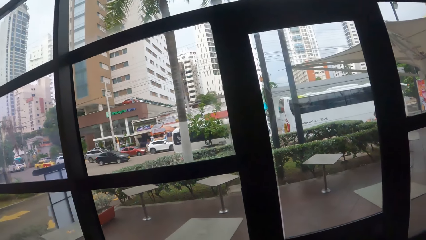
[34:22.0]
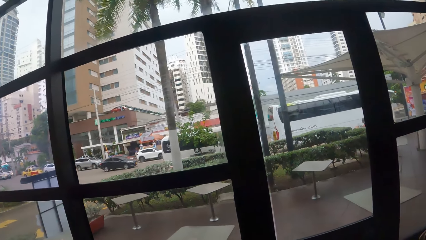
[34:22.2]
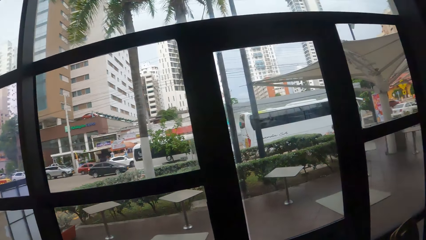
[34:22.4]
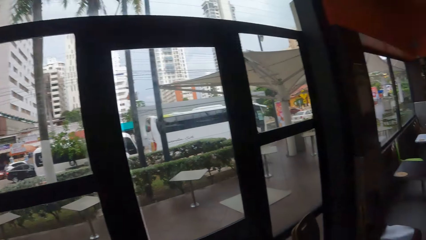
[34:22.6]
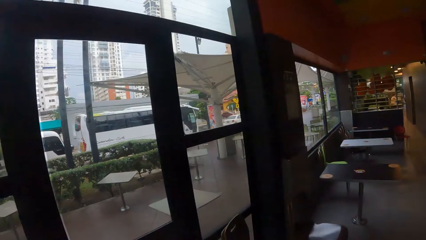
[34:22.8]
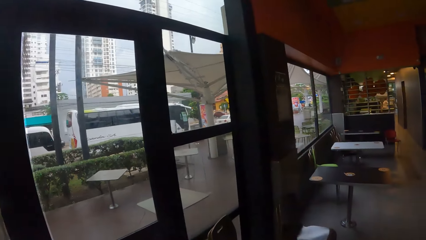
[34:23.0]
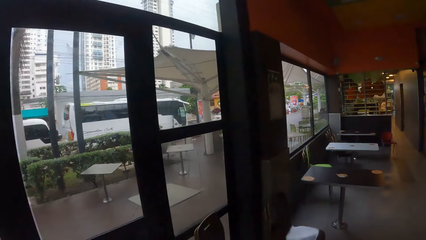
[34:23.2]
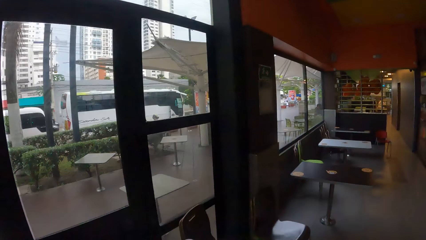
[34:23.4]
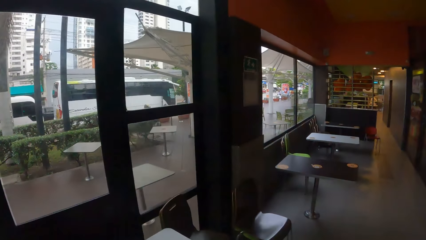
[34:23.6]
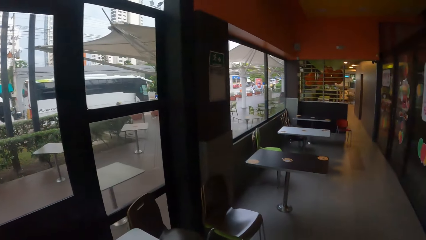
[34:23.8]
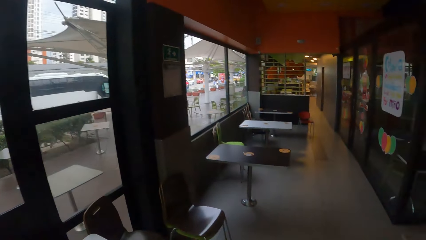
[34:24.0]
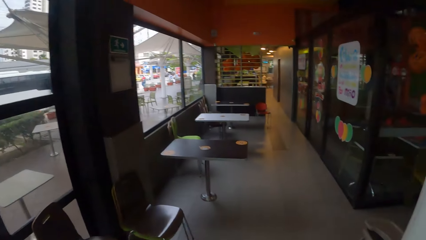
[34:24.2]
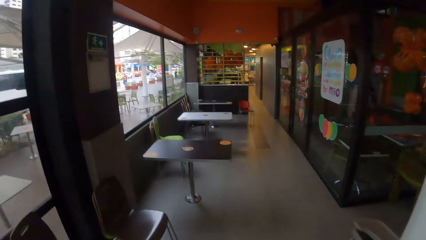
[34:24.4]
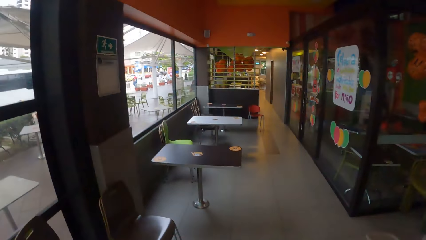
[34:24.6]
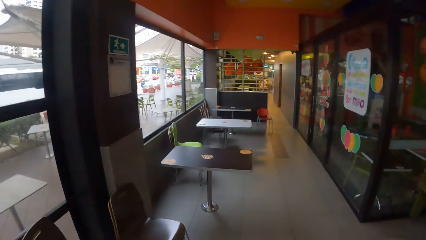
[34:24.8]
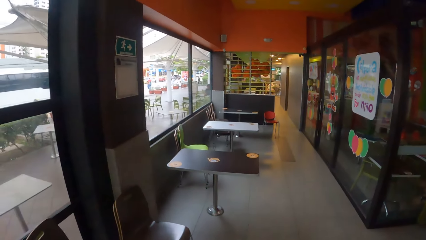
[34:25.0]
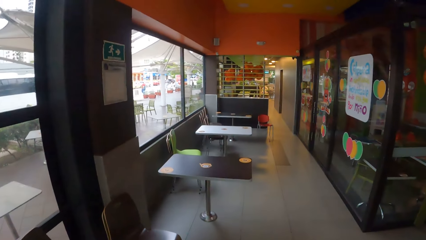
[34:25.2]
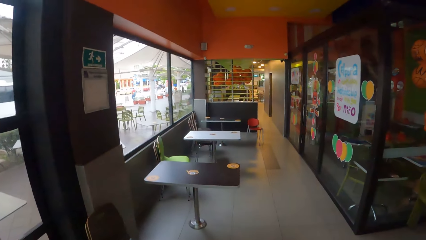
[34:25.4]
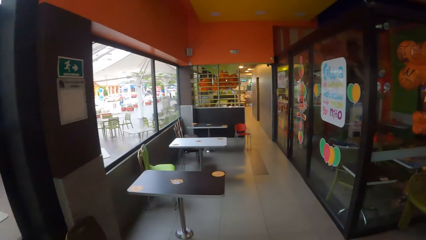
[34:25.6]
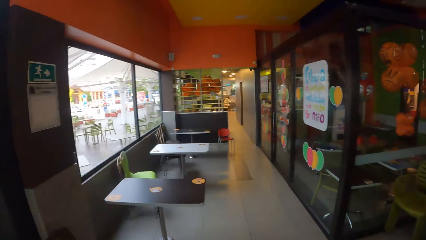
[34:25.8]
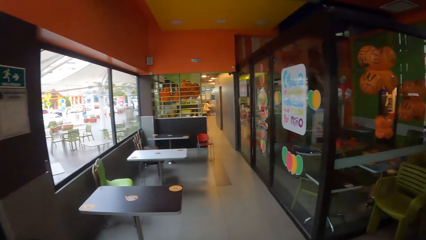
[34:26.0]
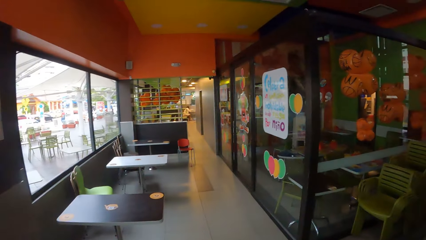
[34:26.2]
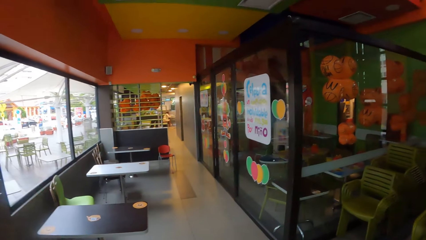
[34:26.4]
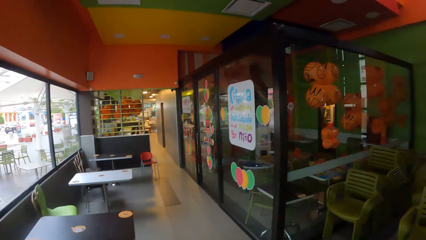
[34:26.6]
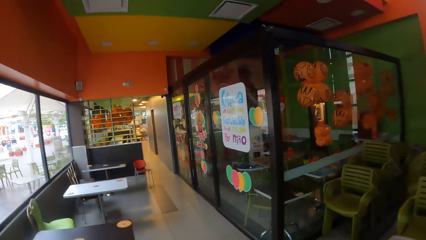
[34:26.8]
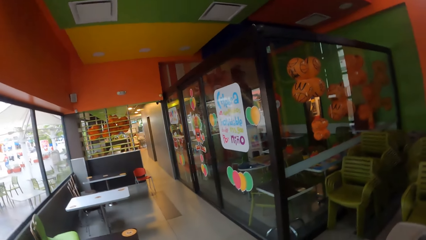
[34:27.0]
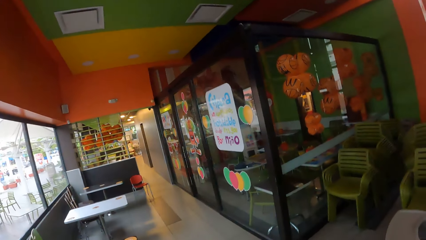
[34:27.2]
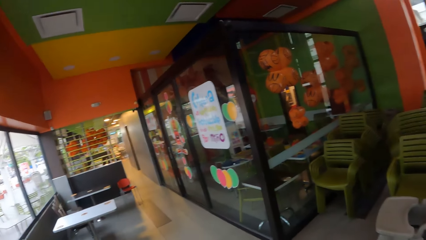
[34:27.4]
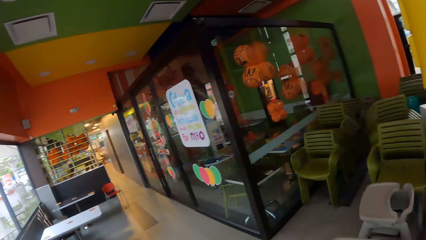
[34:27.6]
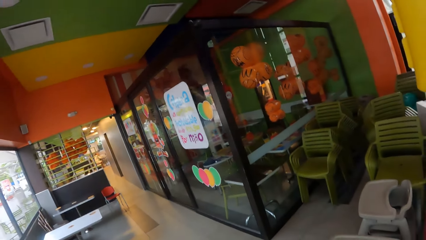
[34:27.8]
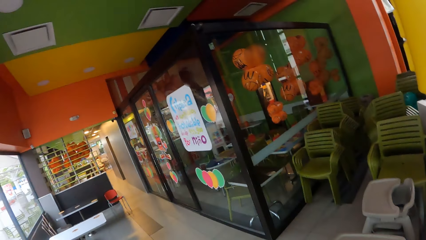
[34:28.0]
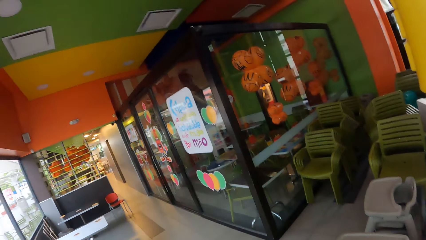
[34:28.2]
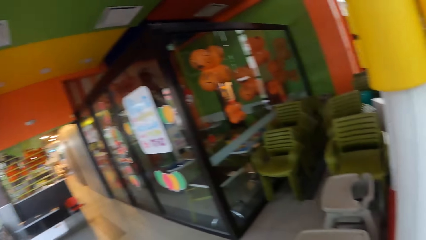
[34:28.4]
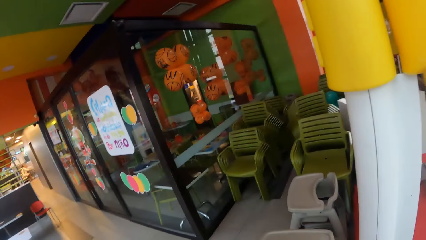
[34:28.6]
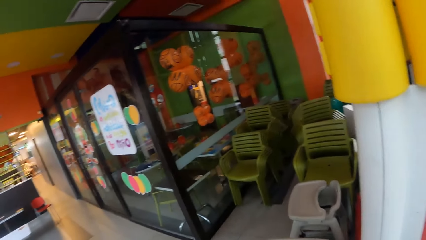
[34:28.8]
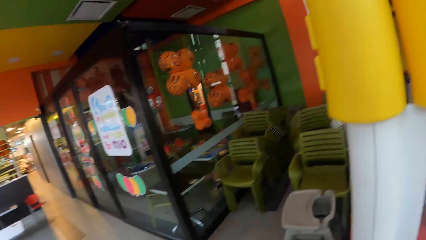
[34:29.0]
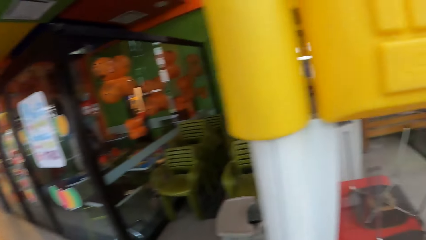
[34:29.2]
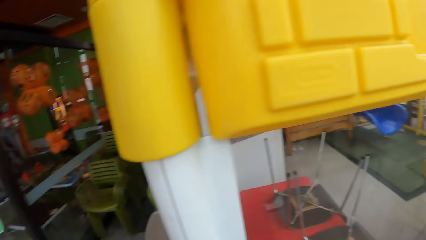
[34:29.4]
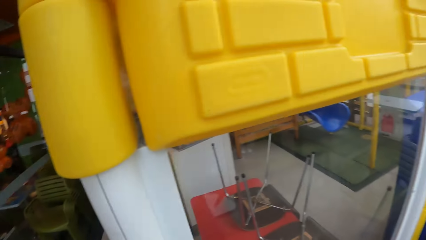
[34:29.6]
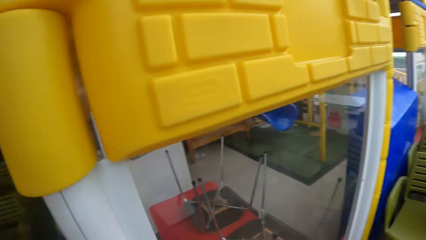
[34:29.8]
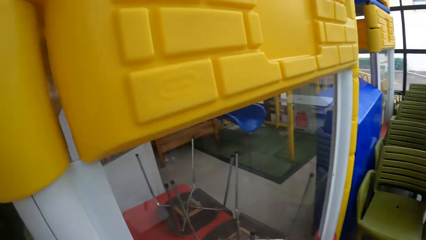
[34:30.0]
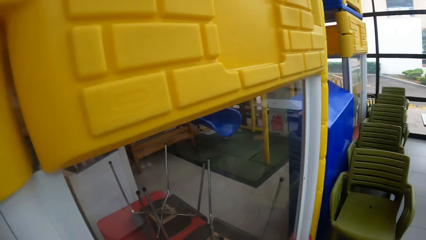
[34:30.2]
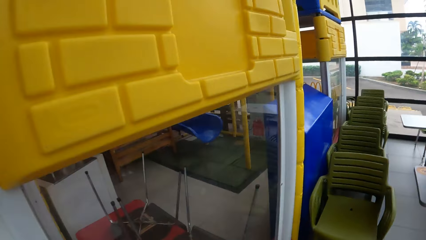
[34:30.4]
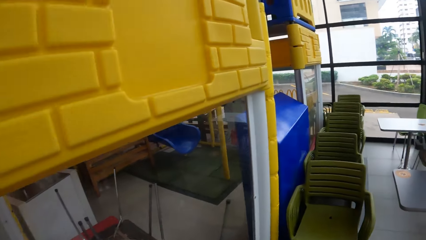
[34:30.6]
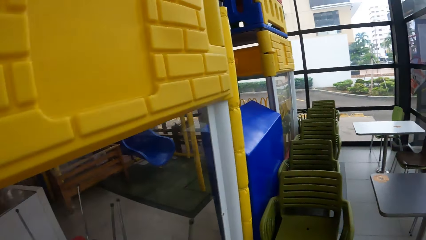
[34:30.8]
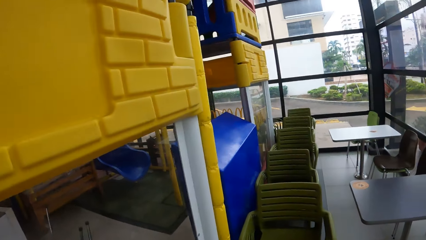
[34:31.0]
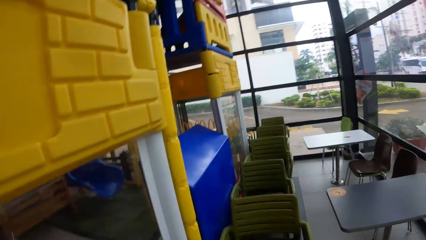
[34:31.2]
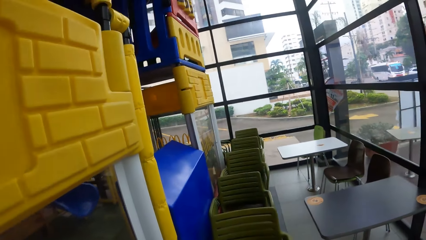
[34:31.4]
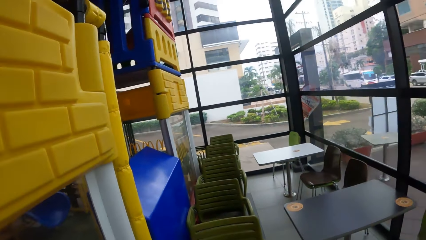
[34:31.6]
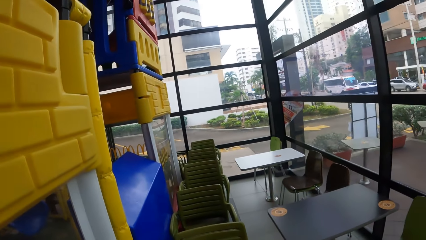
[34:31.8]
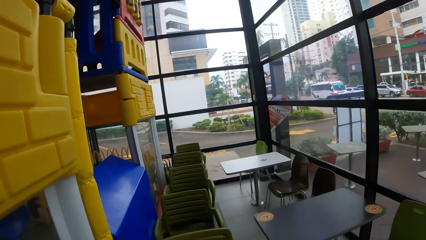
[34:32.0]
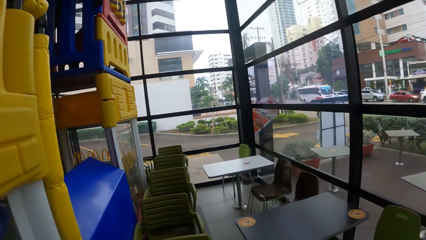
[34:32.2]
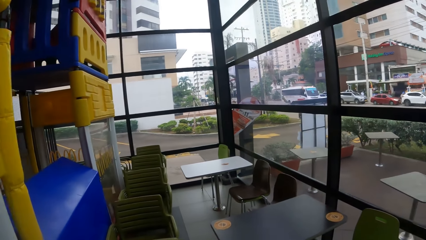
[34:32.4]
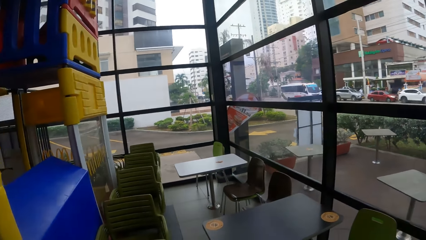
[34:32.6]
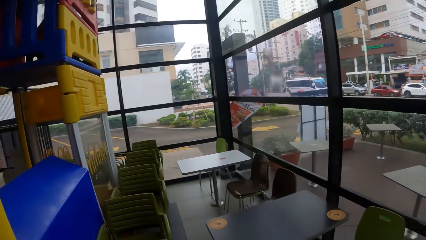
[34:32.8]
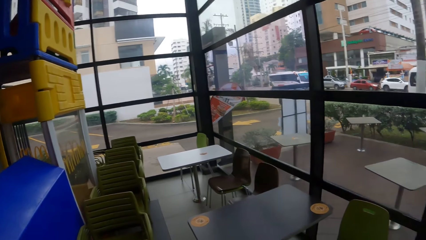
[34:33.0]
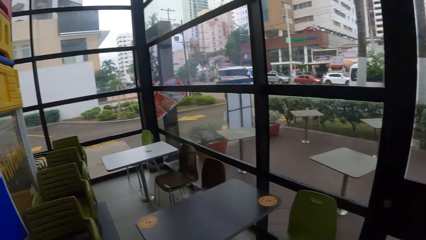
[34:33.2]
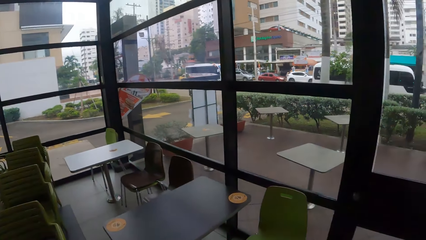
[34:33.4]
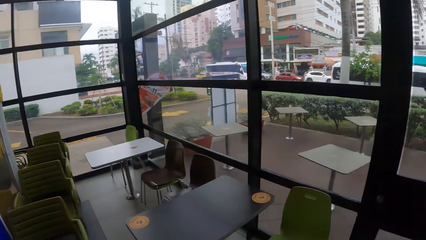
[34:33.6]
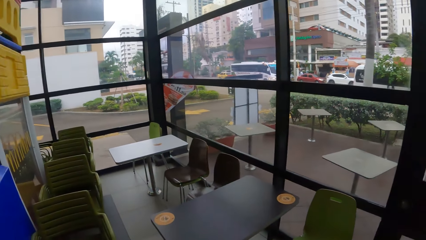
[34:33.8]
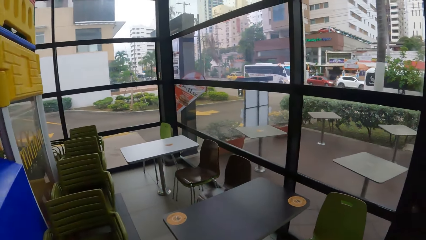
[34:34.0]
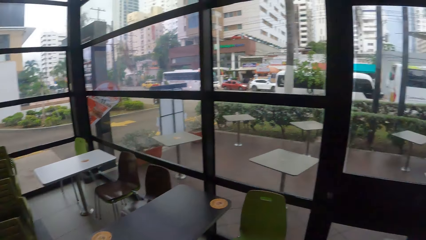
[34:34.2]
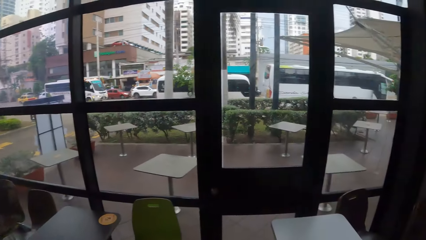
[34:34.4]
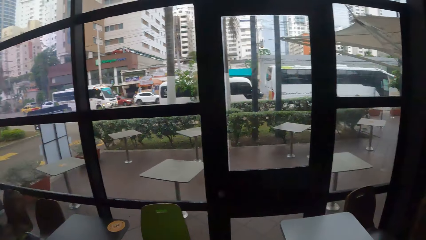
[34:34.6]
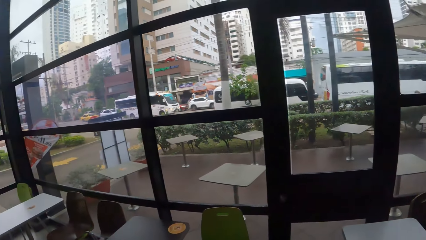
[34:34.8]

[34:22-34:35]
The camera wearer walks around. They look around.

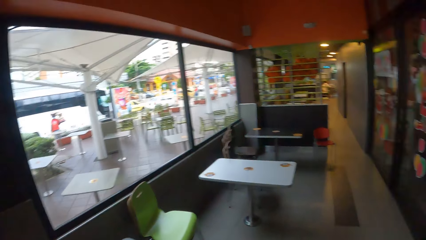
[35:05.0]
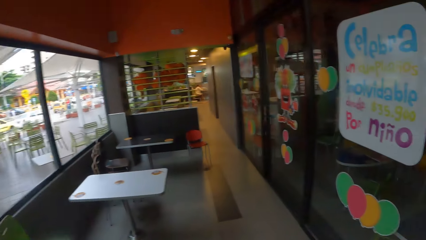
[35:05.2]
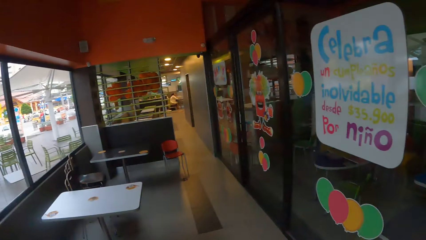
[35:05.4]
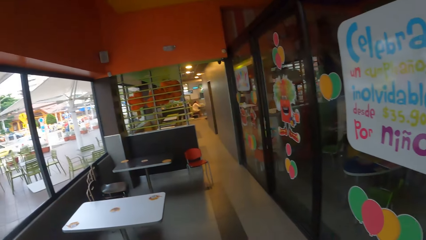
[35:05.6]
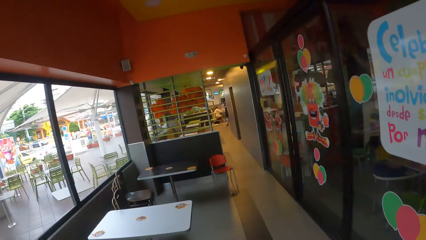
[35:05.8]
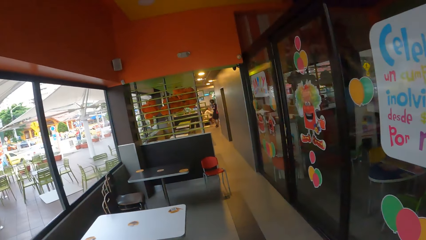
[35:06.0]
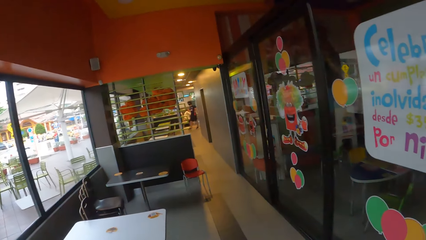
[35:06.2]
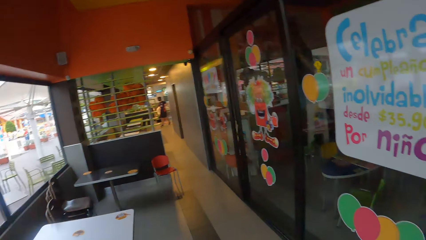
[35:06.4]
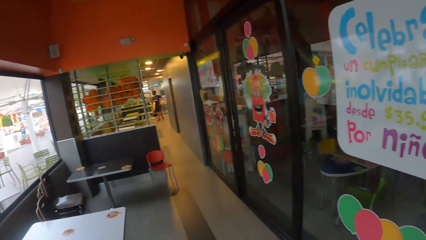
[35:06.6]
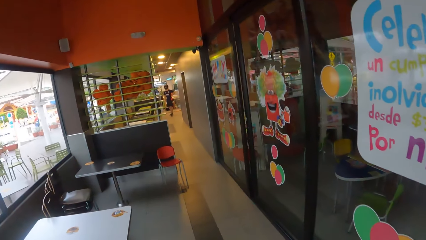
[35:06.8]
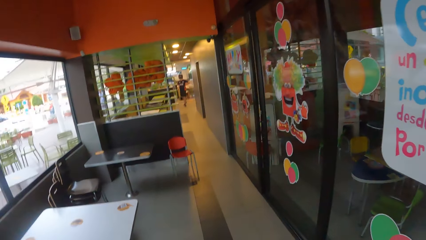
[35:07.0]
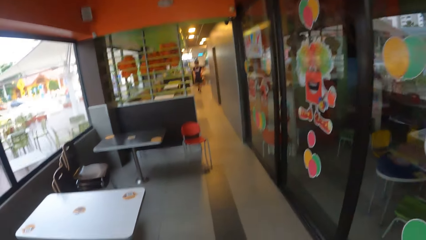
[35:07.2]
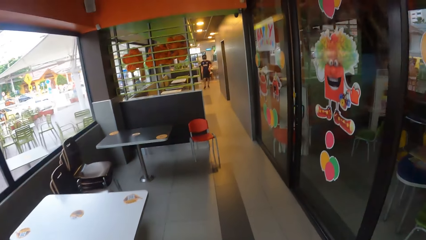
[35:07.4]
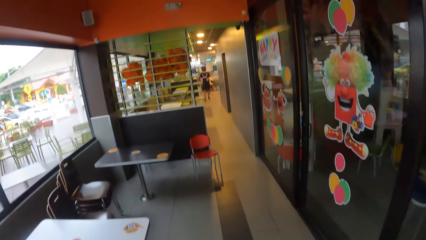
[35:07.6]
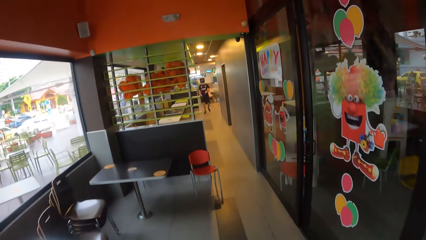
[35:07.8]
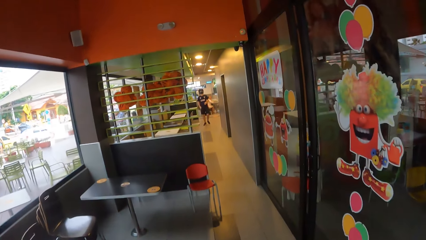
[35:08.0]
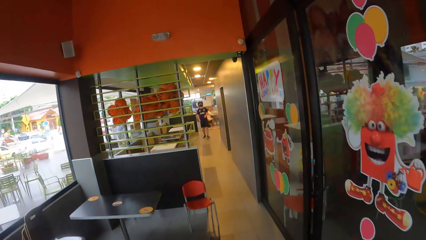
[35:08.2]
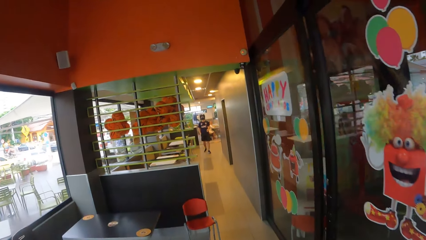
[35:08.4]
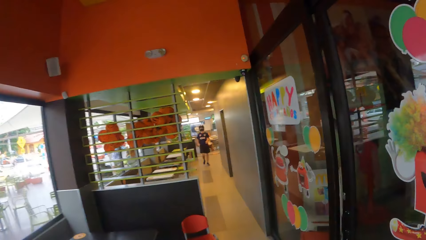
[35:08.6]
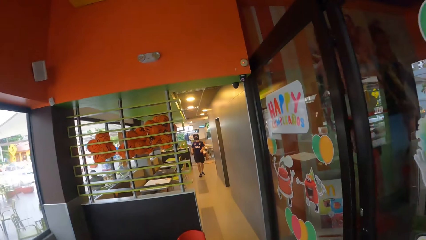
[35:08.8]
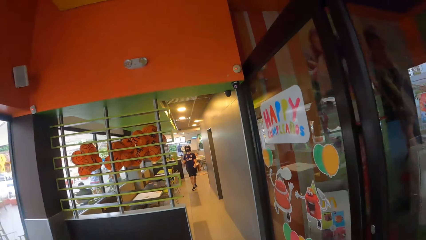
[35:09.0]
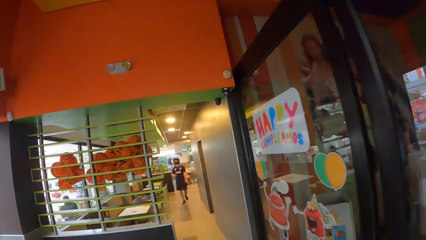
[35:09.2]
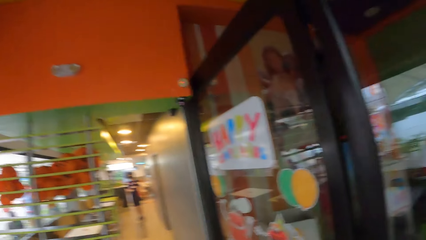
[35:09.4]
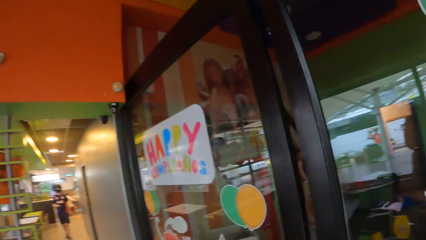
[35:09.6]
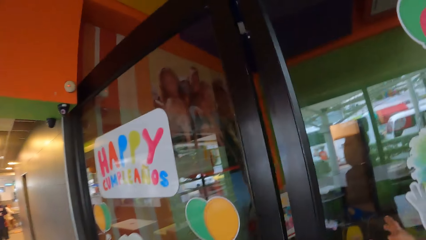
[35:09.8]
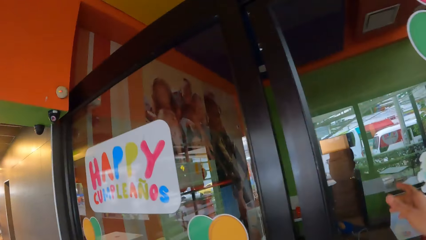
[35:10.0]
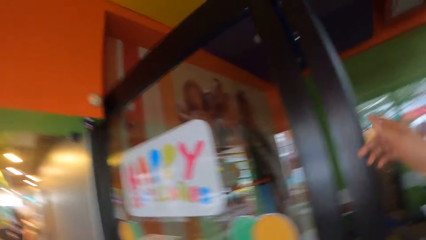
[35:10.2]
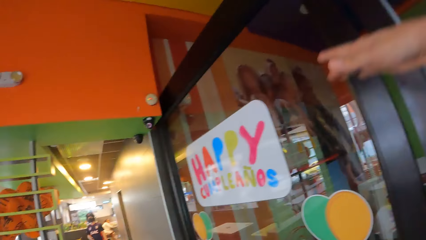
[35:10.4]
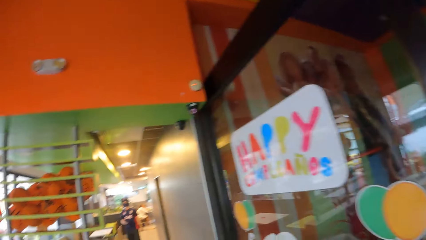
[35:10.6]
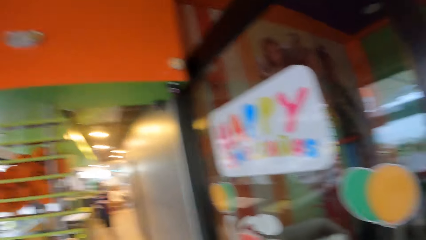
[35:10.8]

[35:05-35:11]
The camera wearer walks around. They point a finger. They look around.
